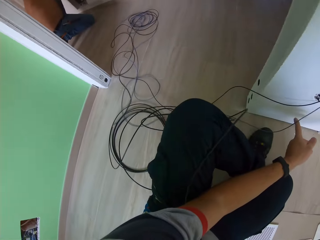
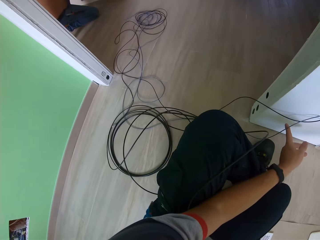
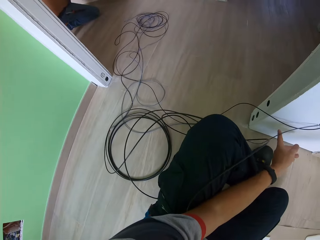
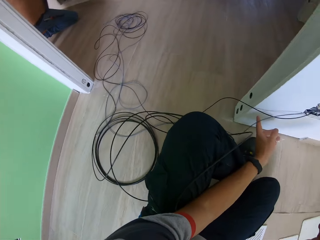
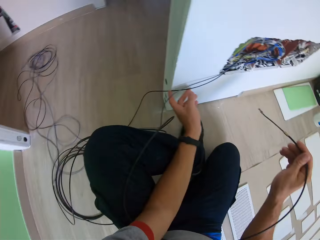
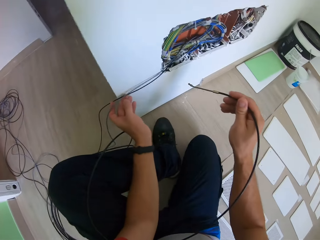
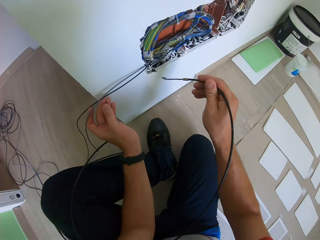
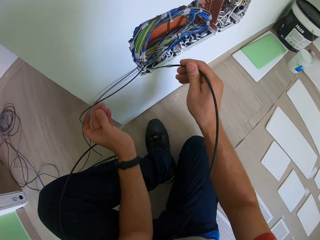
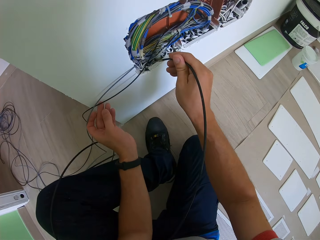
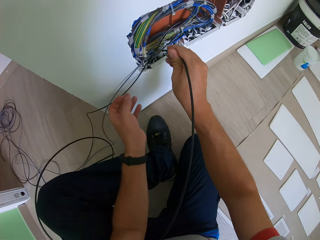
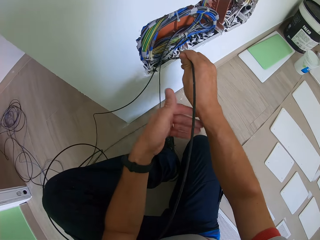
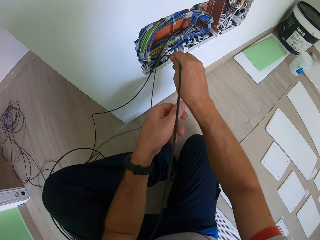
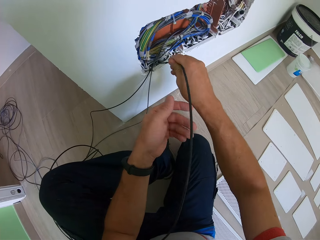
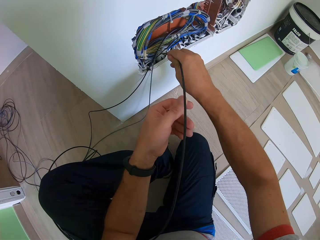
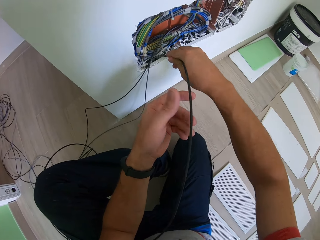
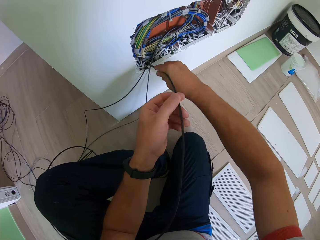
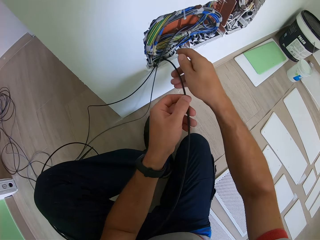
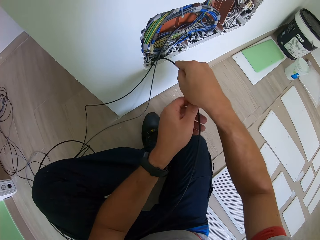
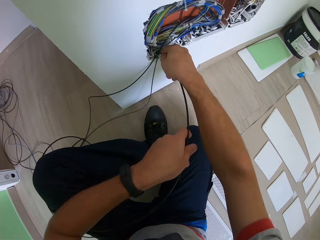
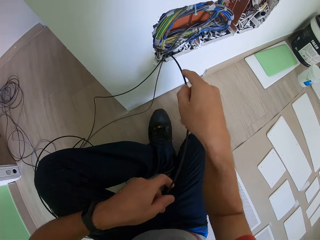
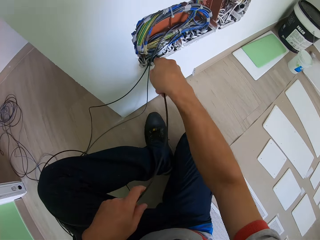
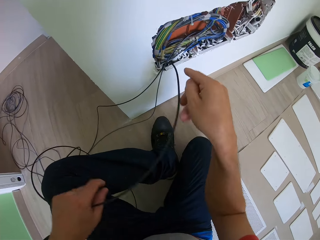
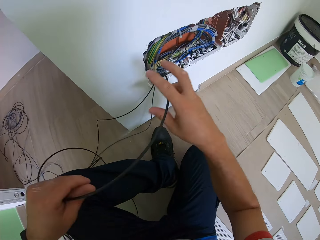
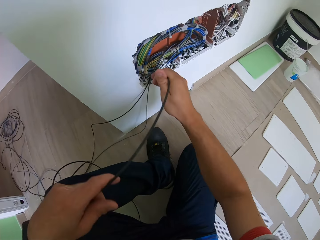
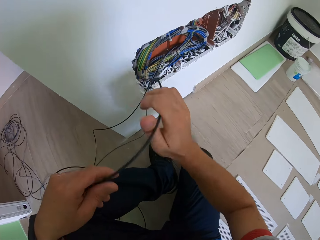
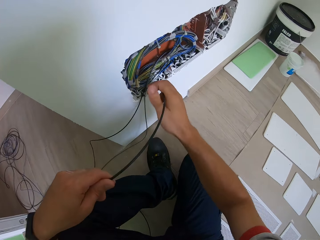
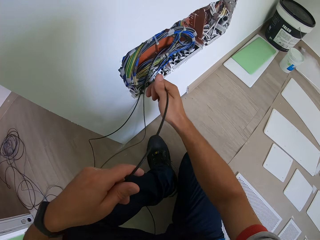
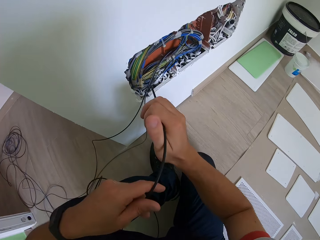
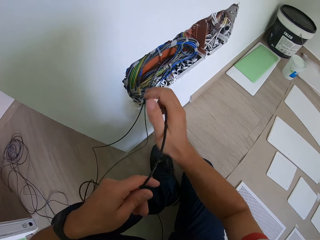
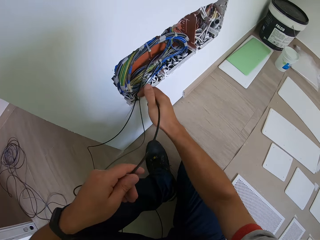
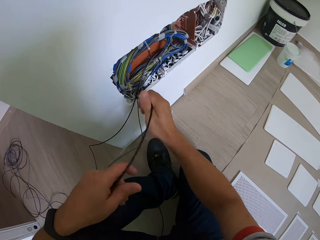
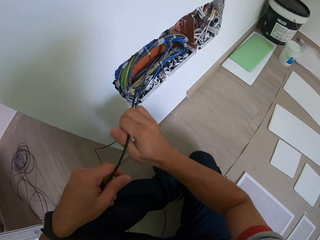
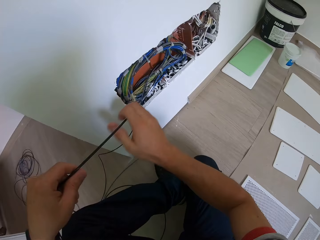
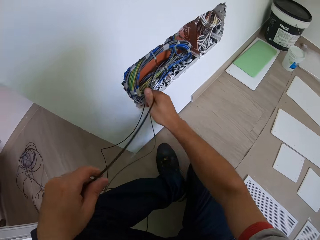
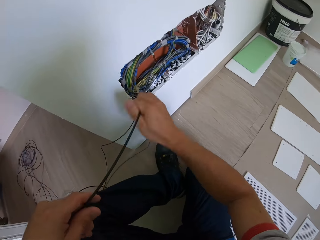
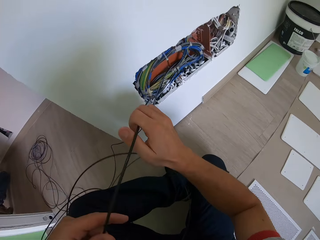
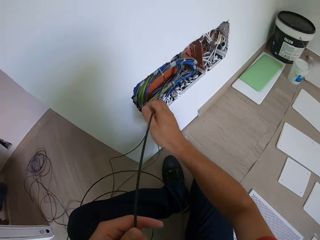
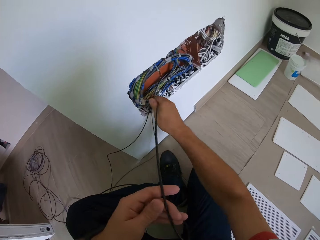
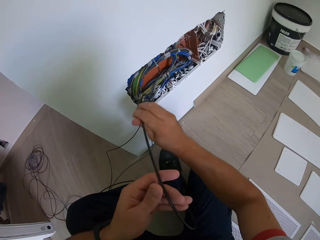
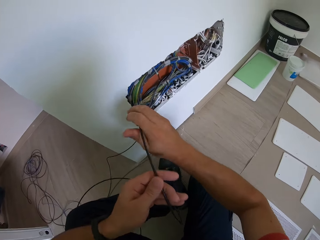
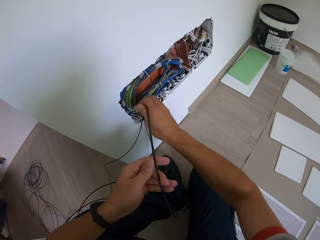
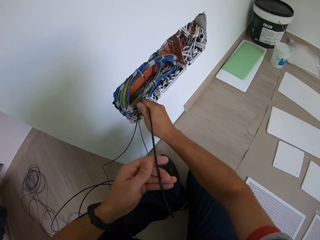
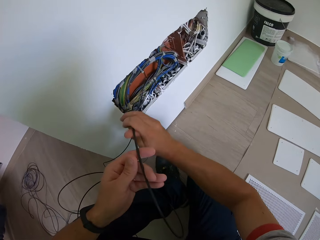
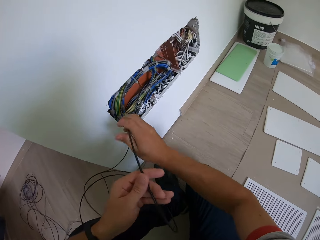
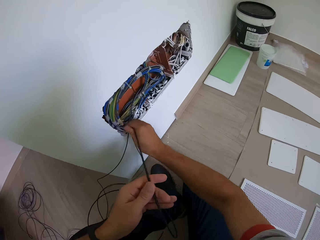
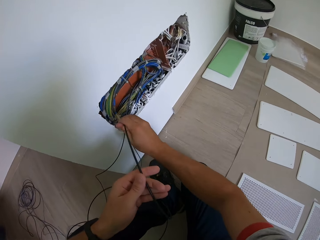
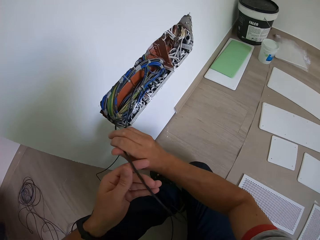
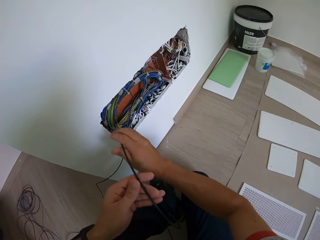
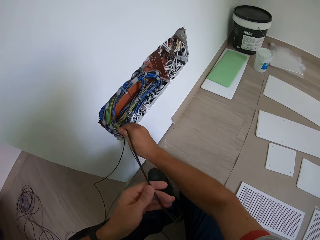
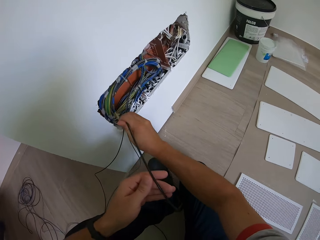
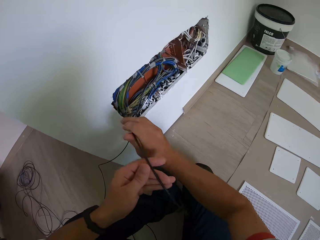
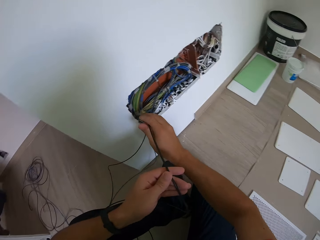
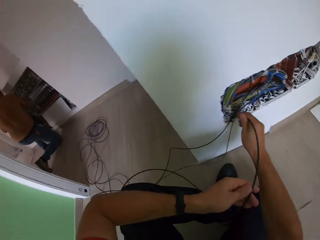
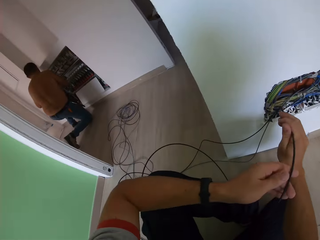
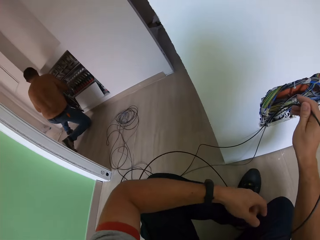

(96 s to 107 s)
The camera wearer looks around a room. They insert a wire on the wall. They adjust the wire on the wall.

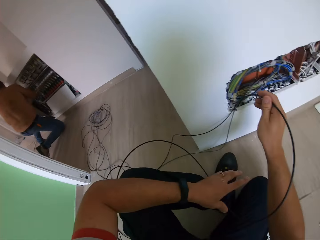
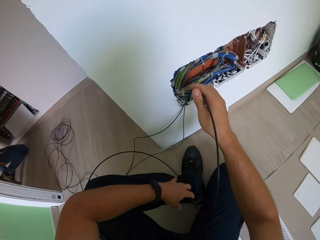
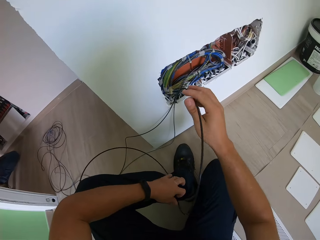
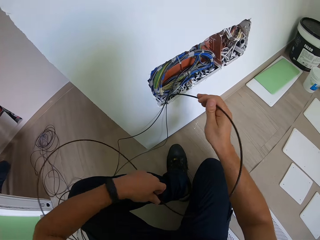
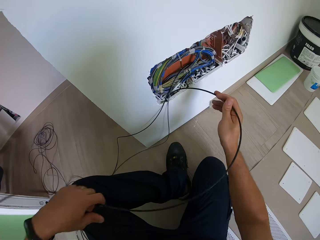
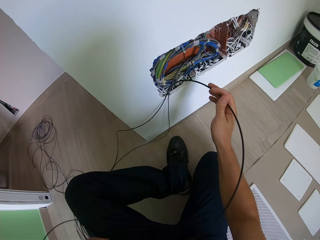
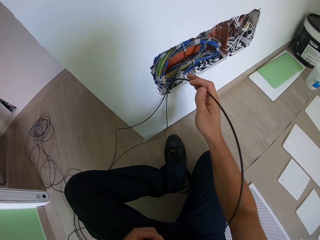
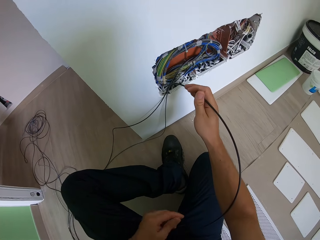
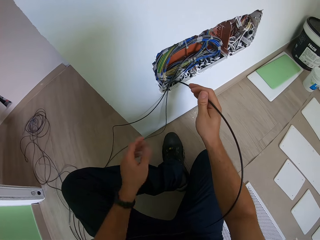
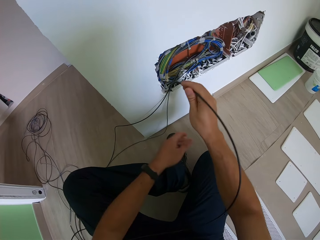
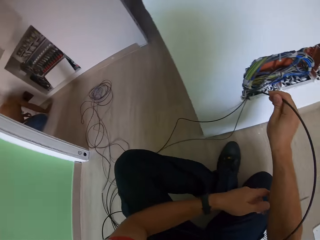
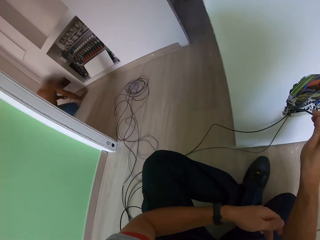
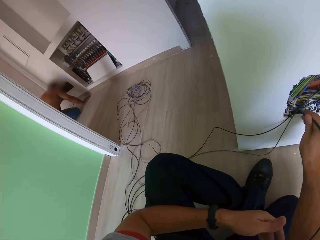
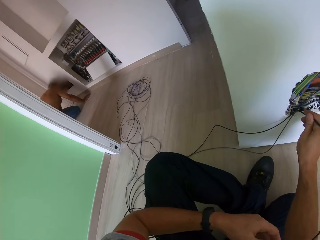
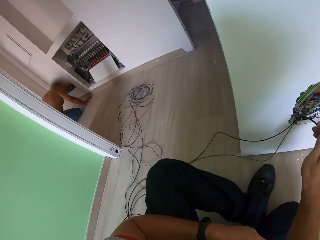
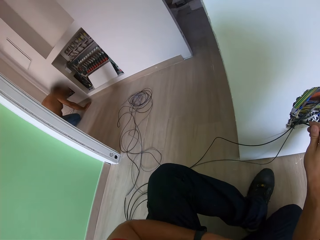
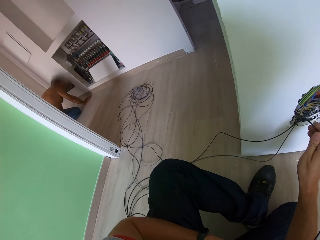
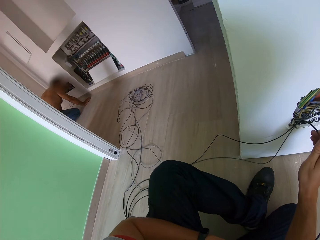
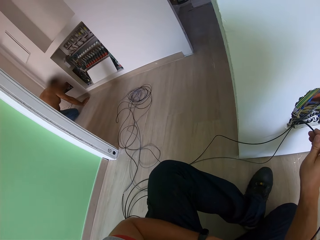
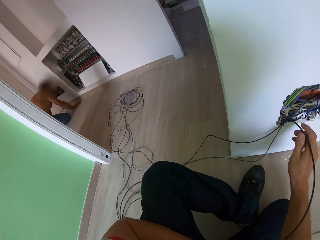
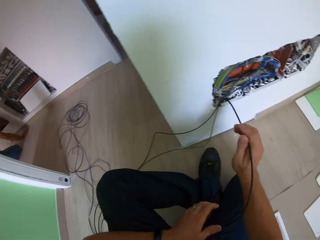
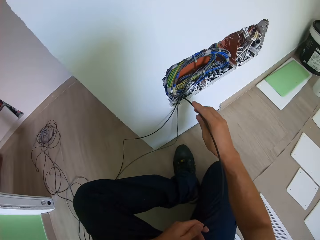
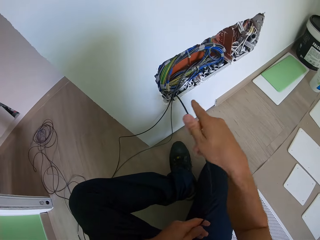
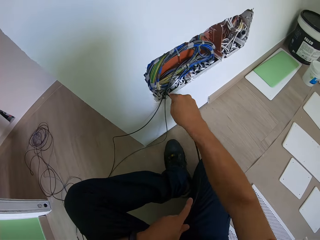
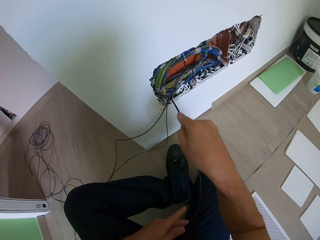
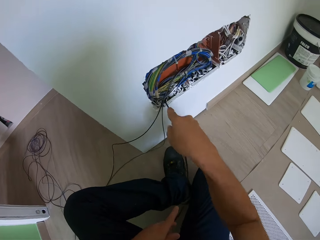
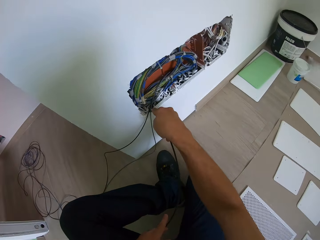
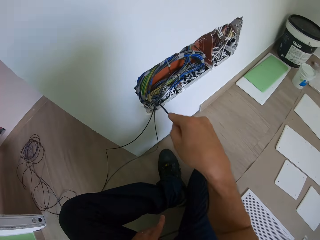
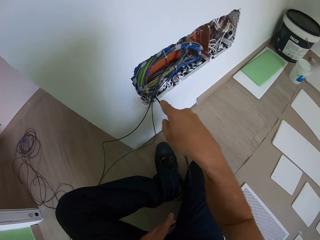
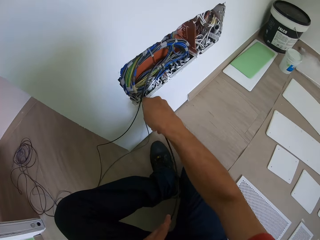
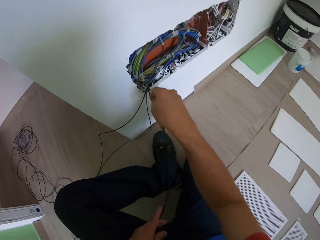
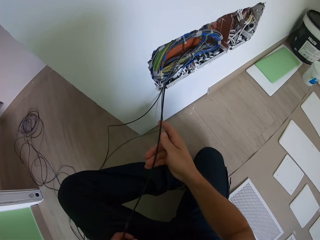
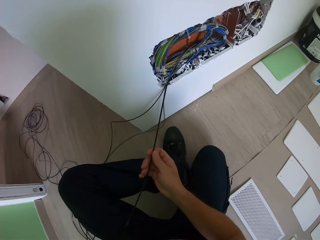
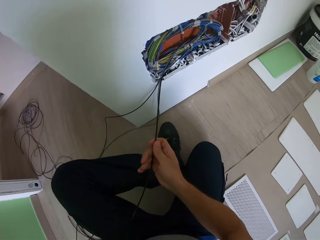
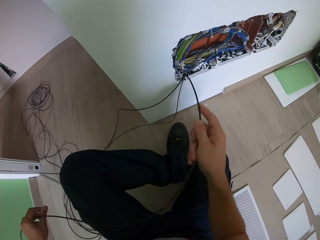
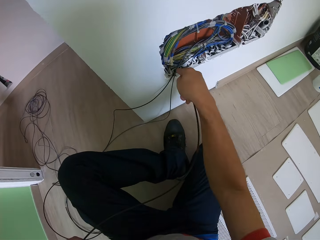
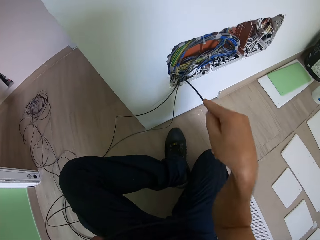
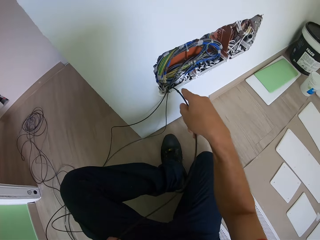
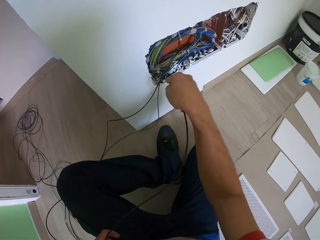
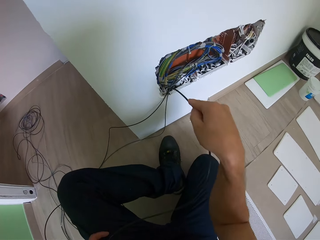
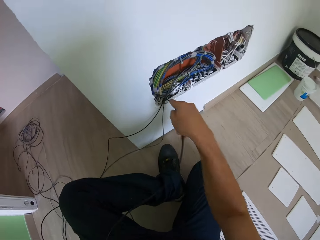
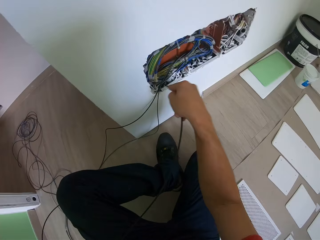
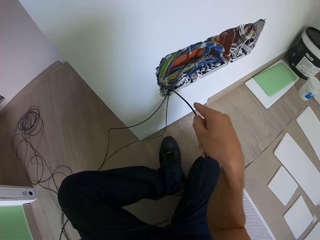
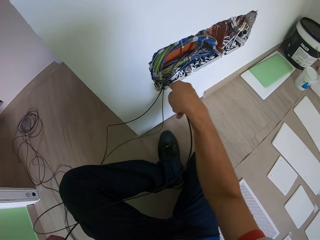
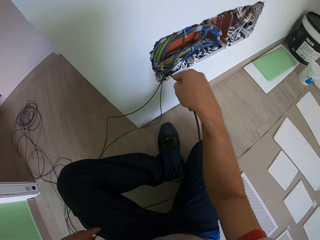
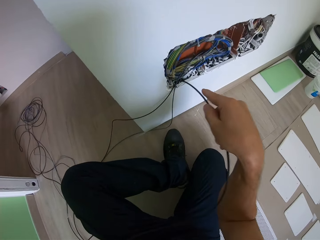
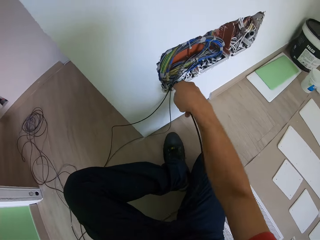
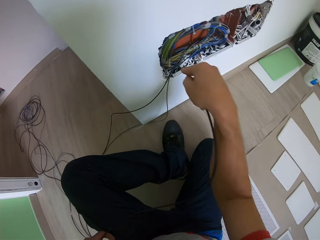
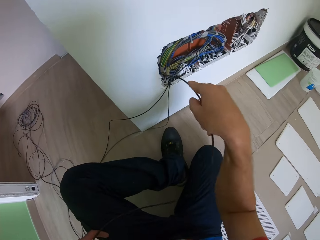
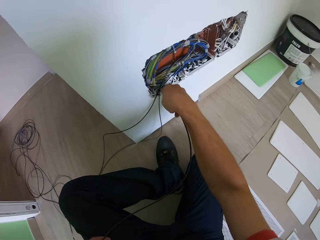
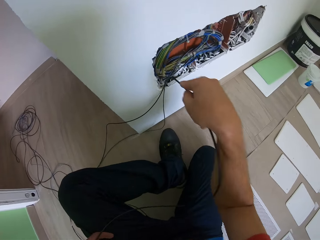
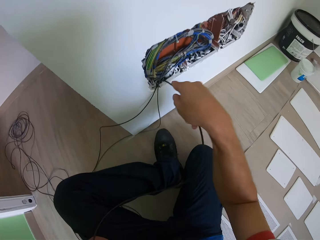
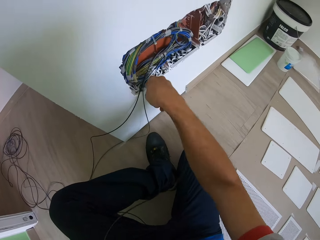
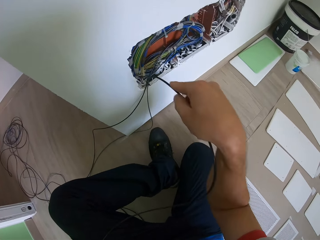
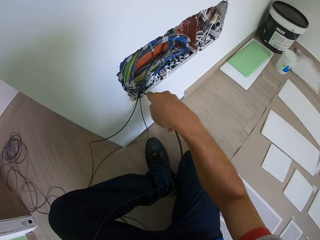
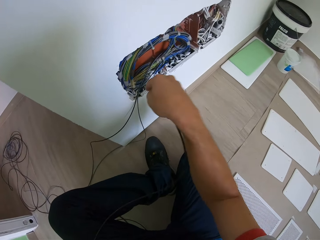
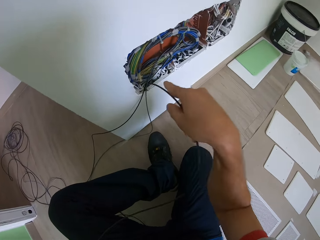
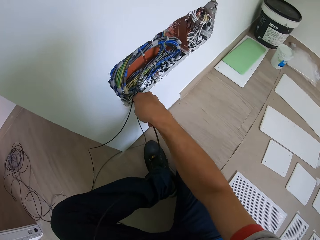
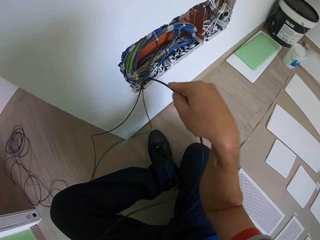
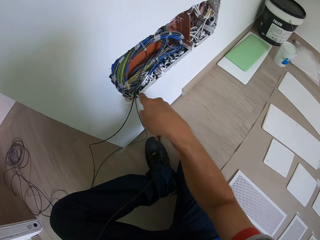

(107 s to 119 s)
The camera wearer looks around a room. They adjust a wire on the wall. They insert the wire on the wall.
